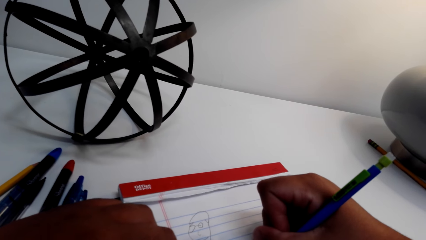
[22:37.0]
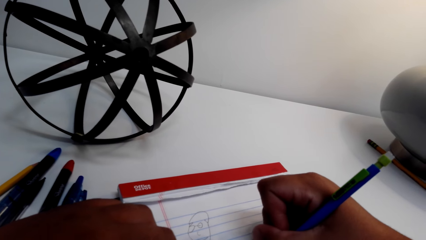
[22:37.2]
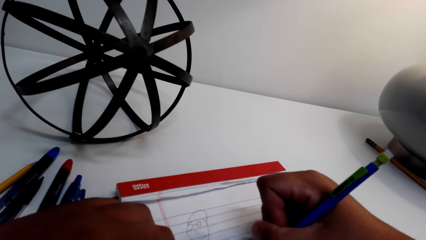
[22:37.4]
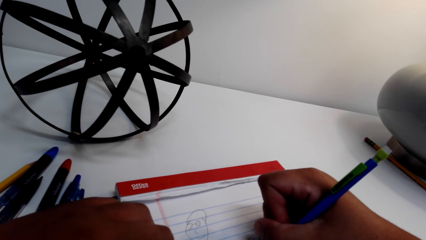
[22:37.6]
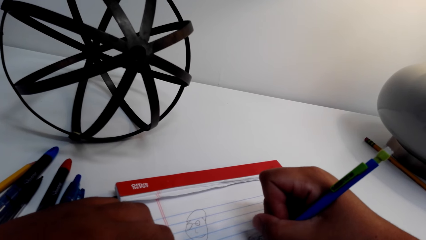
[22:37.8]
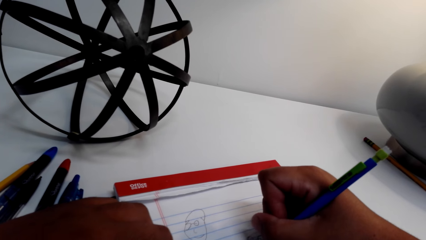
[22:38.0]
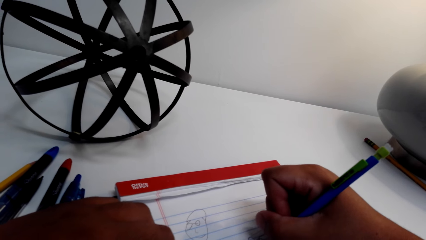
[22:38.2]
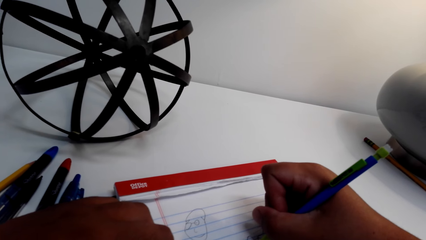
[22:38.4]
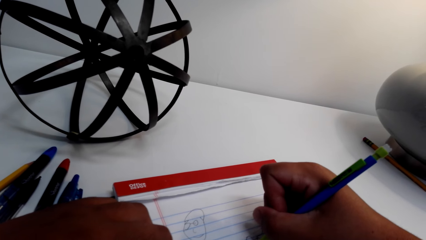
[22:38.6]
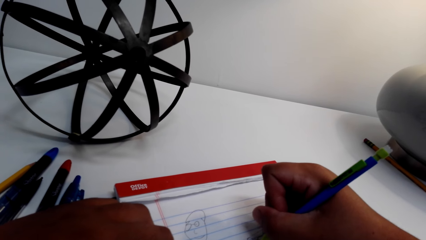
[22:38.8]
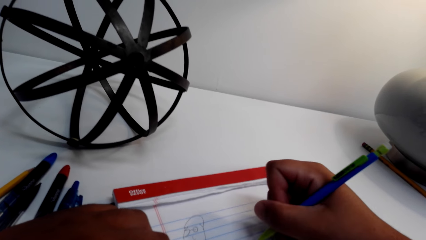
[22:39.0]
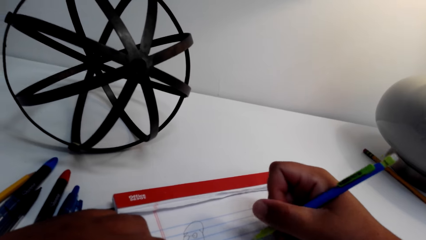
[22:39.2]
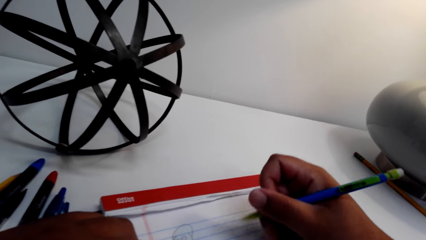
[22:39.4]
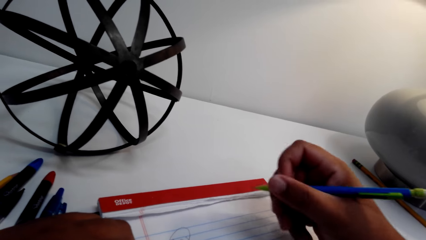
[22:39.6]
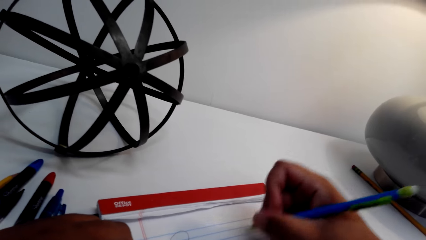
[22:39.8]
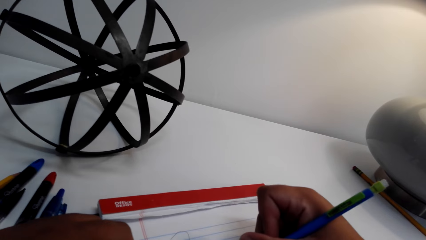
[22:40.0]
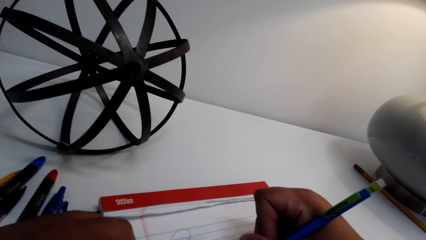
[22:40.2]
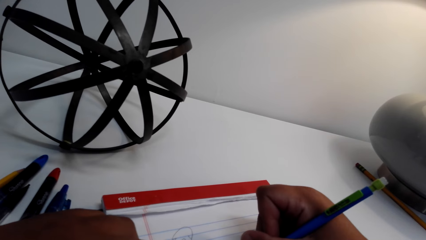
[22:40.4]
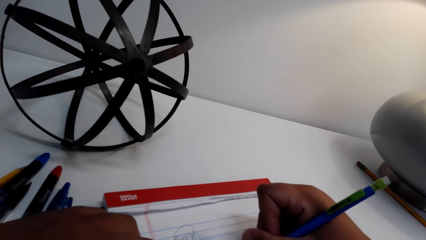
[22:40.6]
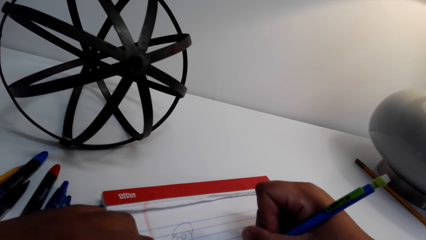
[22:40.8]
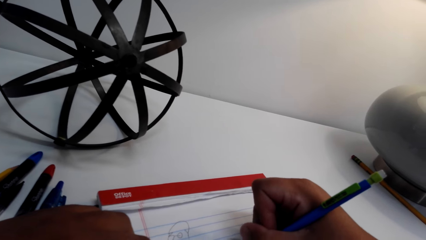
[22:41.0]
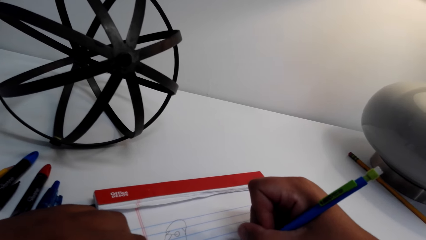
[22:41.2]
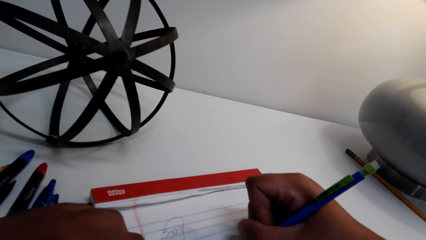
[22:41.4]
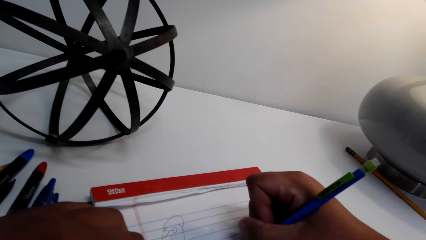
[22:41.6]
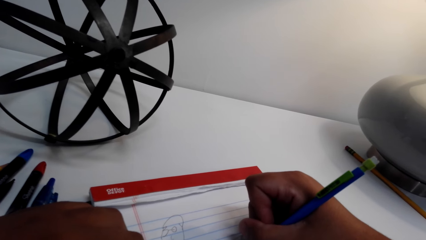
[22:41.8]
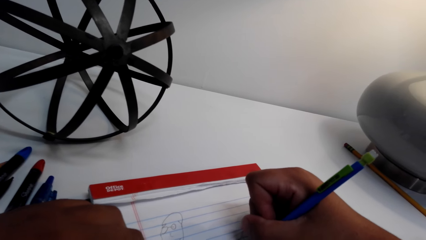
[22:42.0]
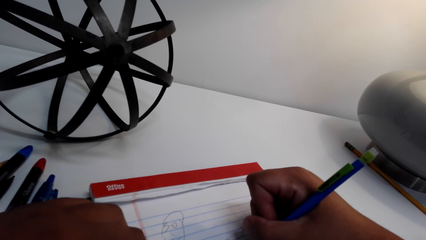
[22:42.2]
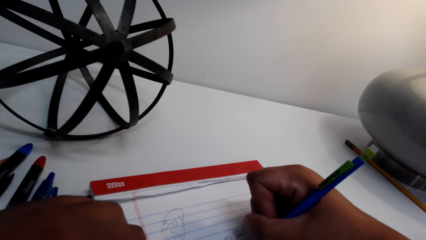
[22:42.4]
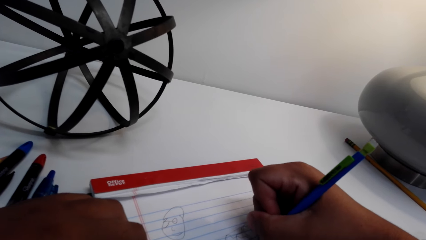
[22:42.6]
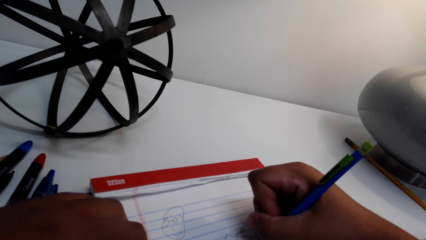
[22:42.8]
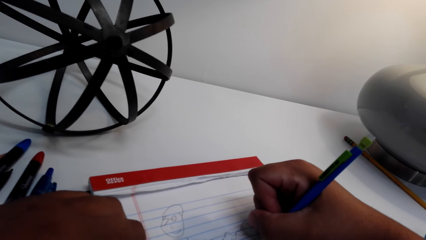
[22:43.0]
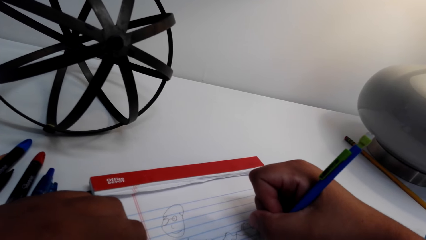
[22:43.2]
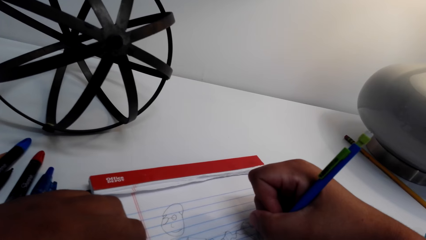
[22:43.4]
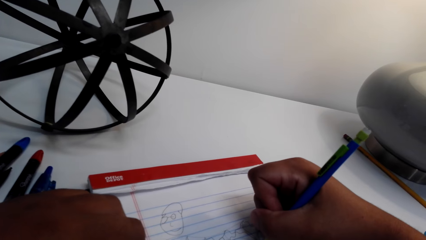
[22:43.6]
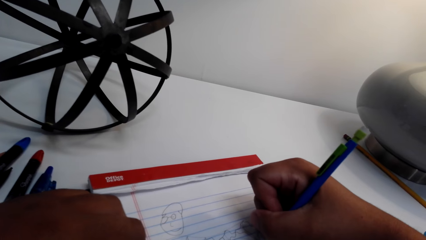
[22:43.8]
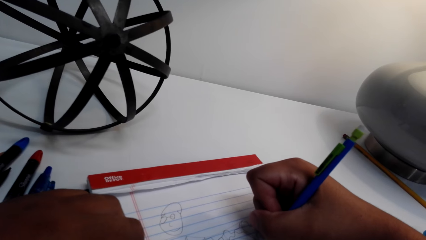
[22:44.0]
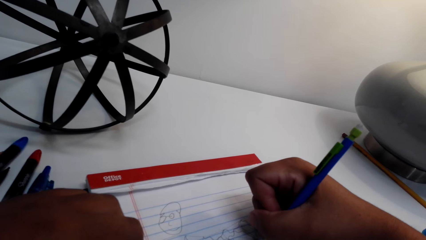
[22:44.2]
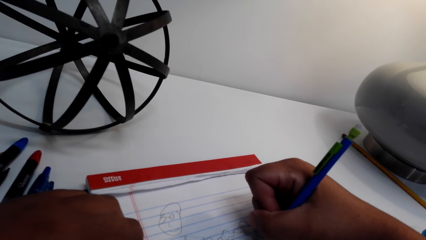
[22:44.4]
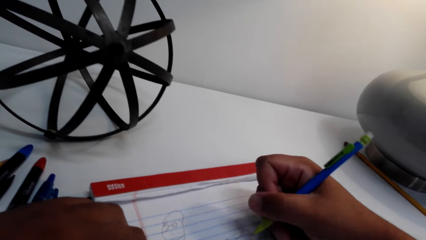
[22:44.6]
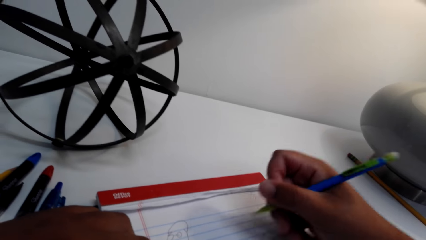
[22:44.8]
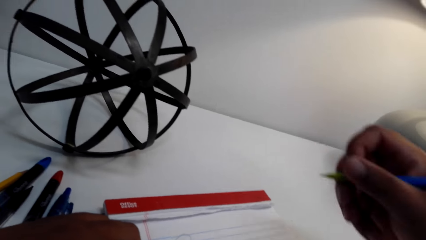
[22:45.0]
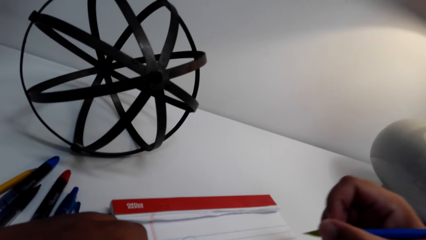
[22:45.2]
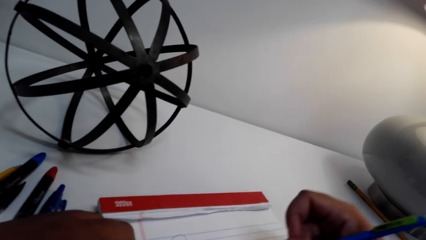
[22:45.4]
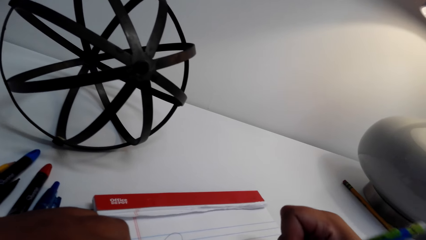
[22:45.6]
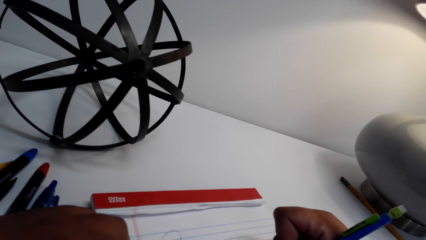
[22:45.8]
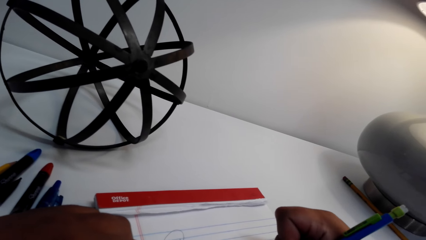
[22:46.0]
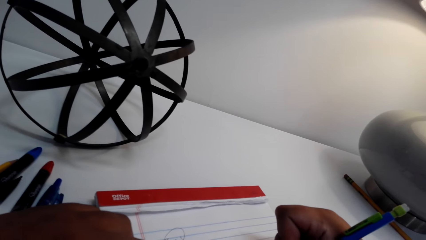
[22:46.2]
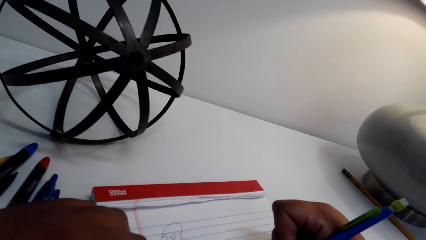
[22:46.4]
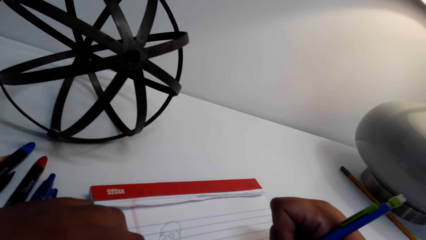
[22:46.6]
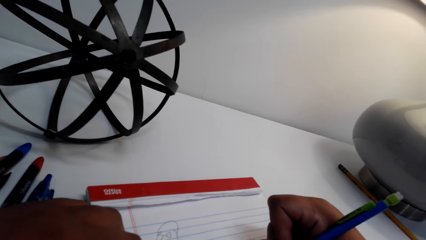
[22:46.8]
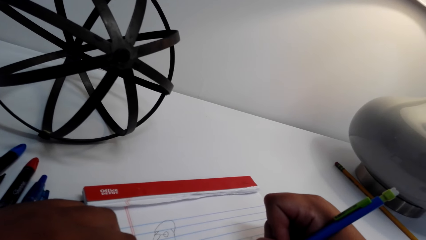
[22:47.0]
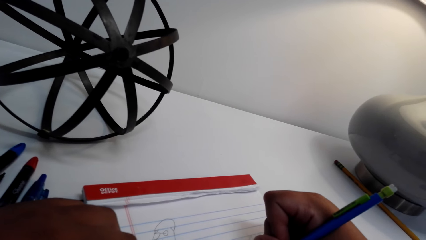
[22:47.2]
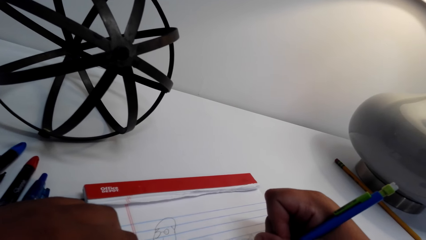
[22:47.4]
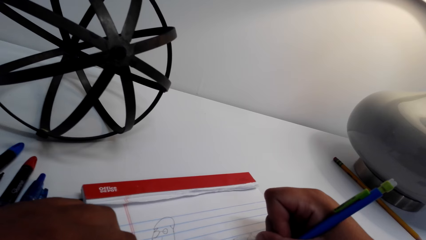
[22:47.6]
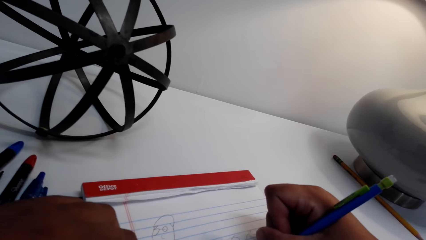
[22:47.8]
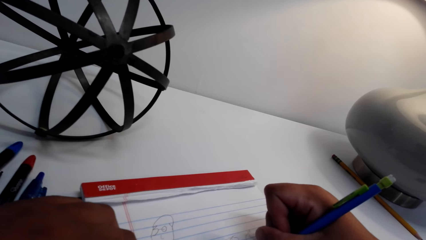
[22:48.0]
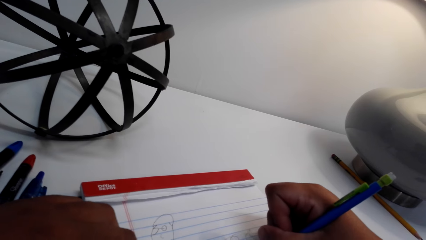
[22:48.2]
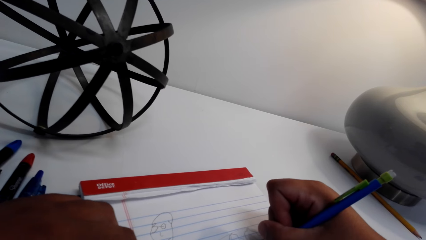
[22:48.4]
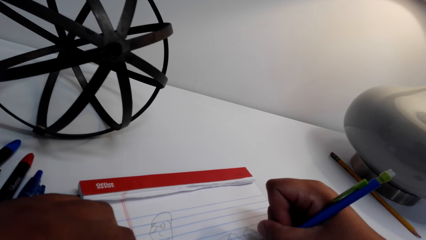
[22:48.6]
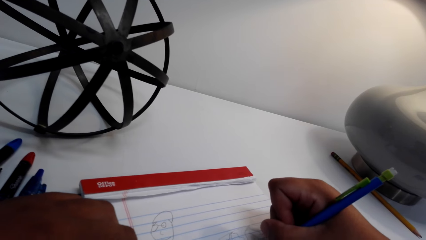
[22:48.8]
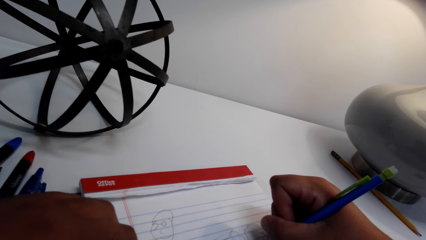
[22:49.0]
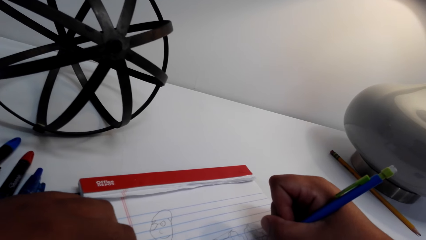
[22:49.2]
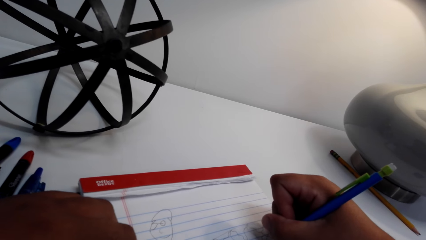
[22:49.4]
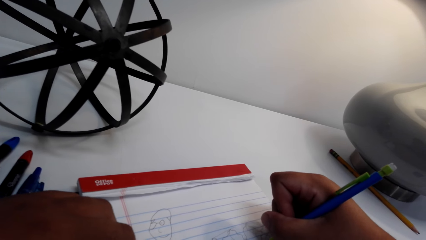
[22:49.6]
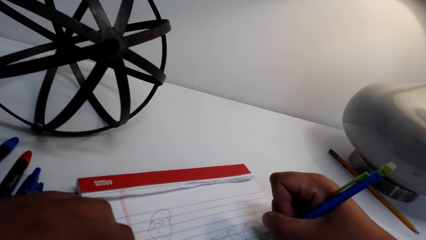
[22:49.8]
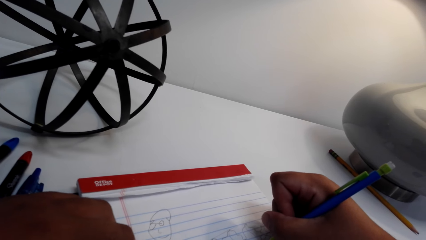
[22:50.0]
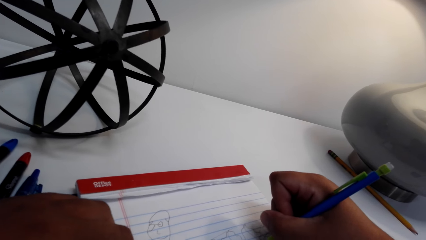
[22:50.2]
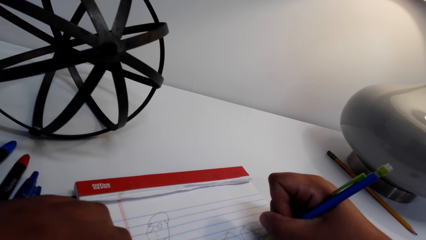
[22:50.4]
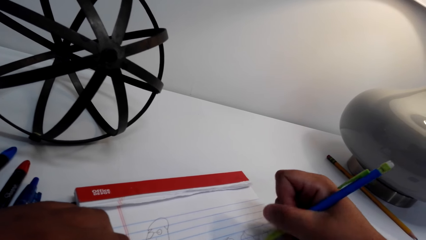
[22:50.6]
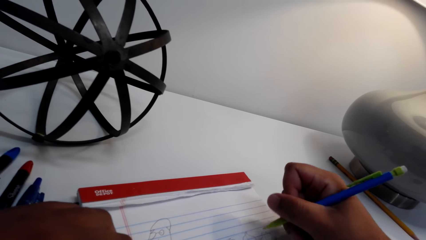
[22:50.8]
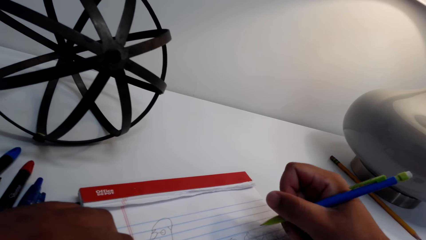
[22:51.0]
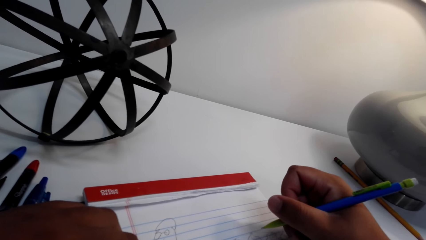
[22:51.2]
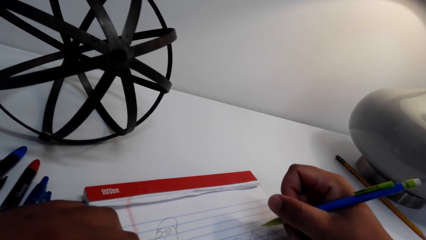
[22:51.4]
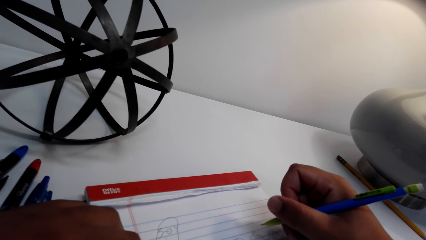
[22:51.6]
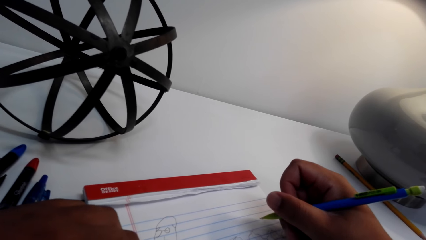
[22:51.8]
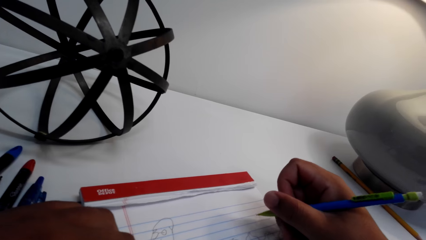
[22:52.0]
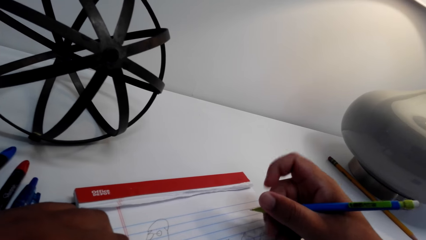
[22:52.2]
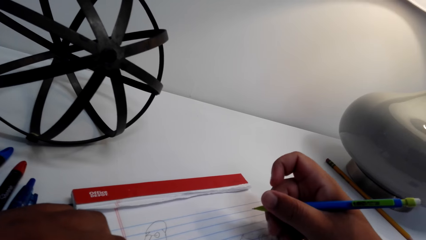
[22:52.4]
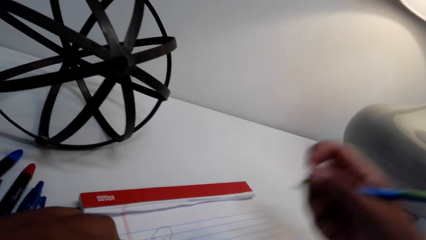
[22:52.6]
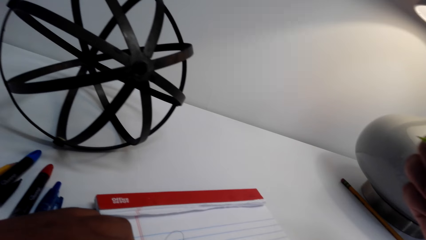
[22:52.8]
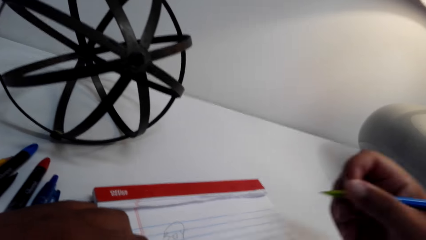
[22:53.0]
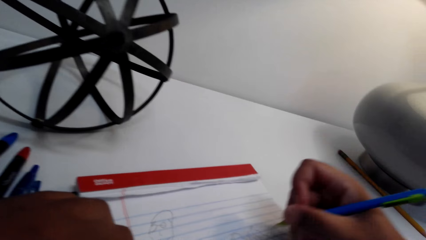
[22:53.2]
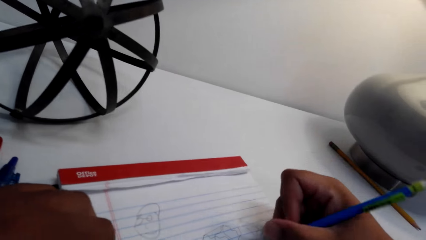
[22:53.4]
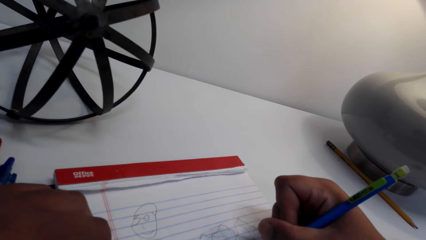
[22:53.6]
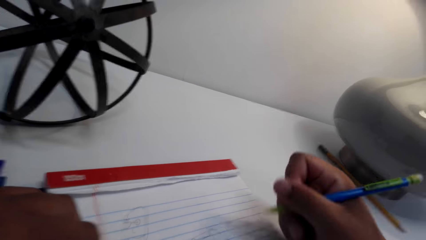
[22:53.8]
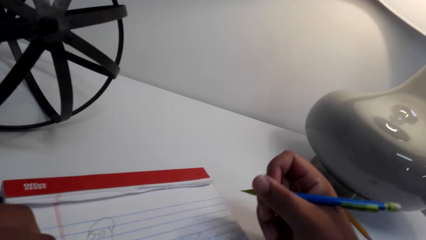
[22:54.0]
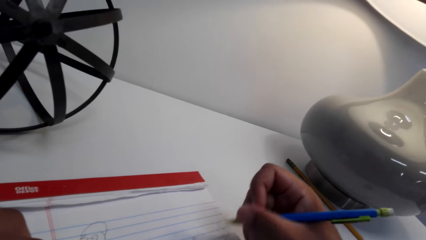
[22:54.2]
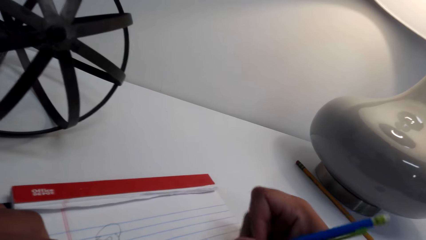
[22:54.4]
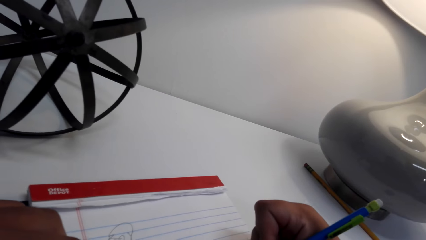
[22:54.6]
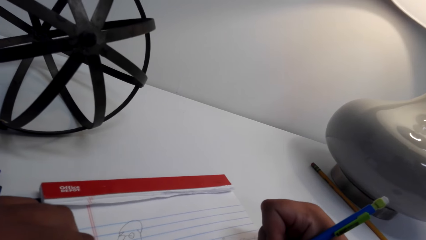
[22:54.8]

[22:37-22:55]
The camera wearer moves the right hand. They draw on an exercise book. They move the right hand.
